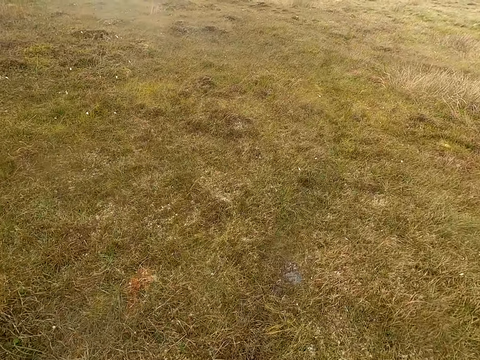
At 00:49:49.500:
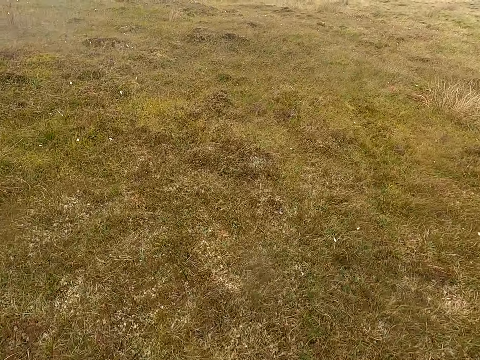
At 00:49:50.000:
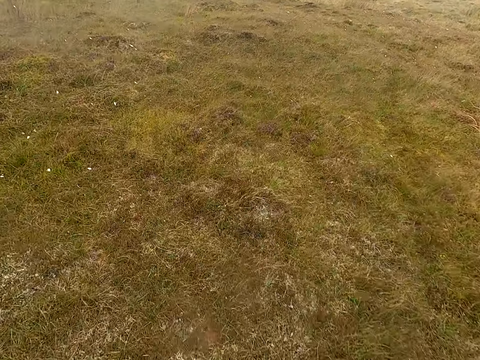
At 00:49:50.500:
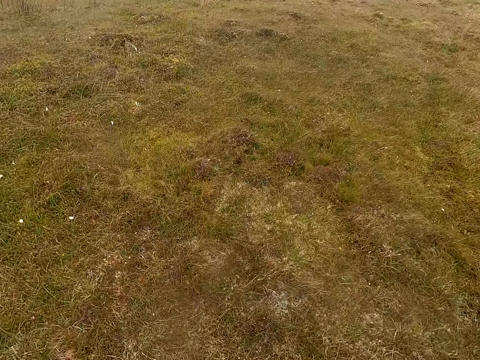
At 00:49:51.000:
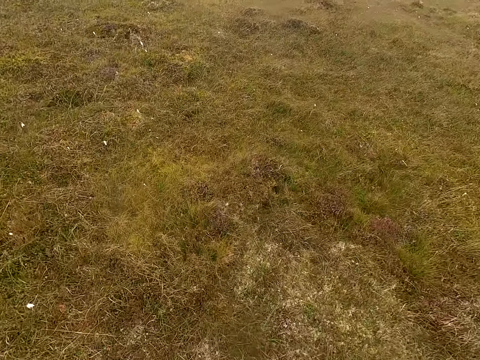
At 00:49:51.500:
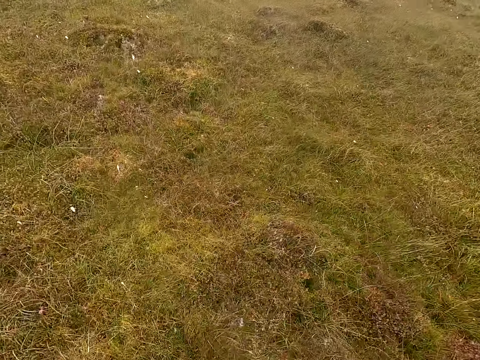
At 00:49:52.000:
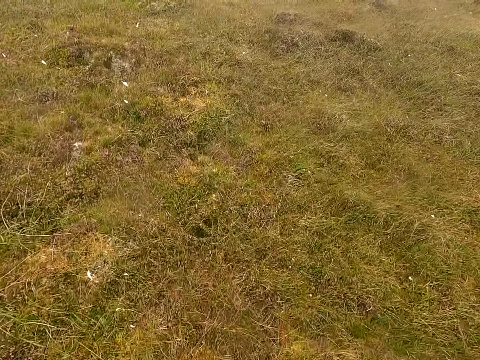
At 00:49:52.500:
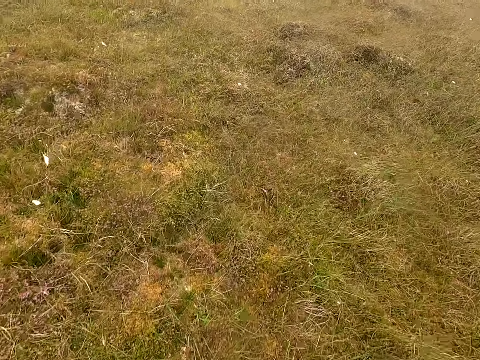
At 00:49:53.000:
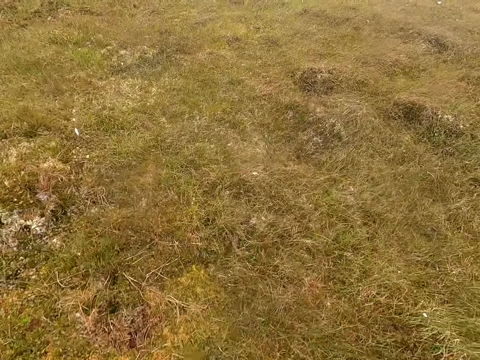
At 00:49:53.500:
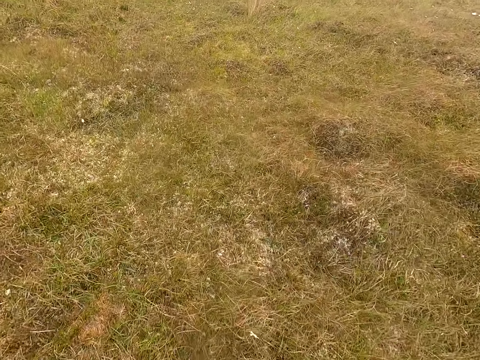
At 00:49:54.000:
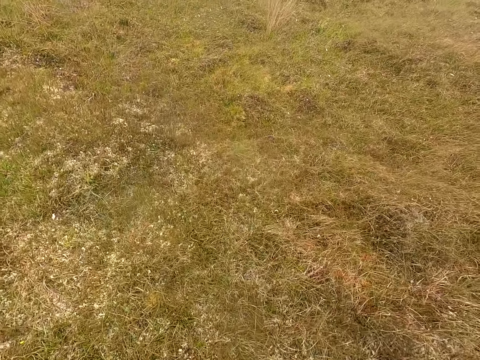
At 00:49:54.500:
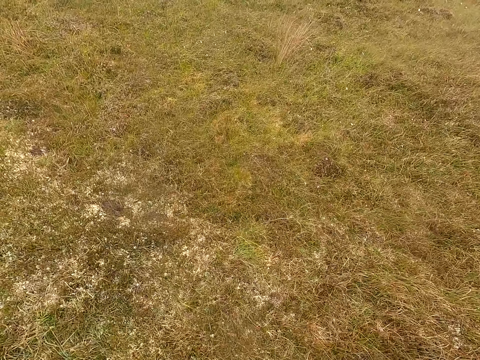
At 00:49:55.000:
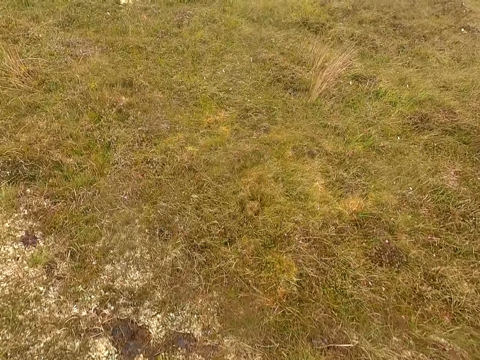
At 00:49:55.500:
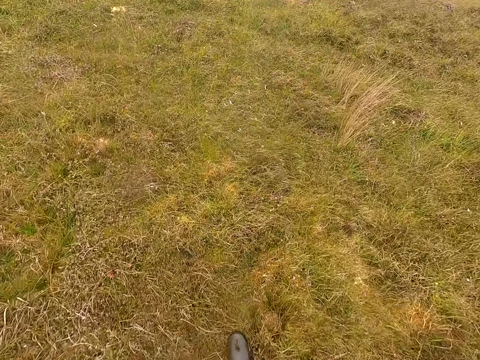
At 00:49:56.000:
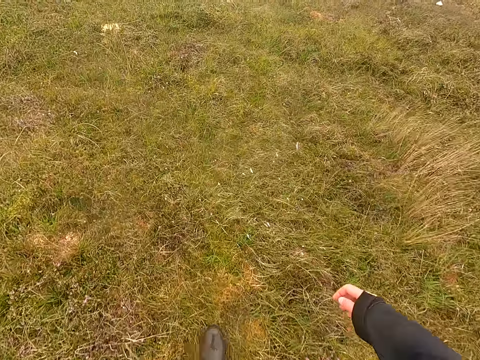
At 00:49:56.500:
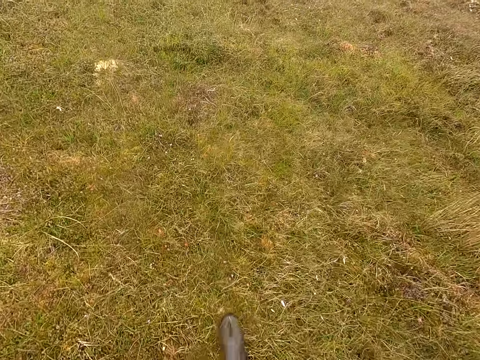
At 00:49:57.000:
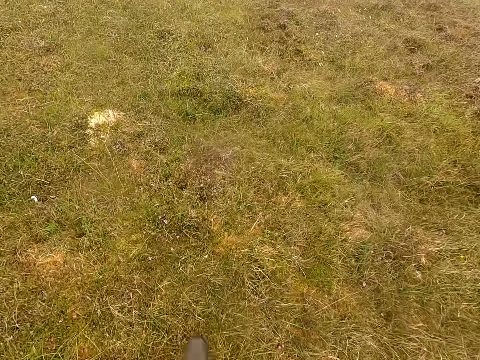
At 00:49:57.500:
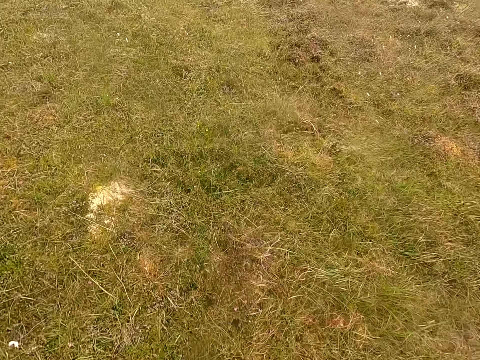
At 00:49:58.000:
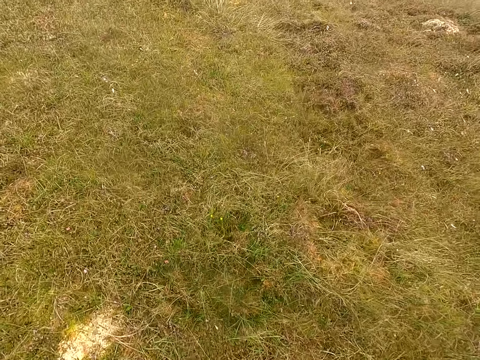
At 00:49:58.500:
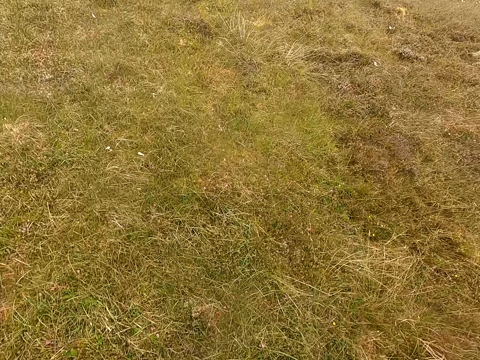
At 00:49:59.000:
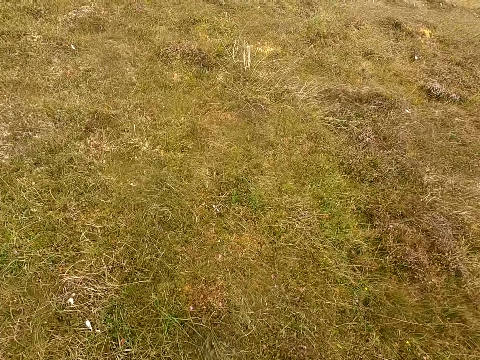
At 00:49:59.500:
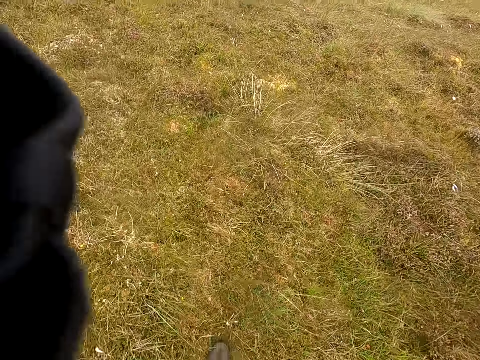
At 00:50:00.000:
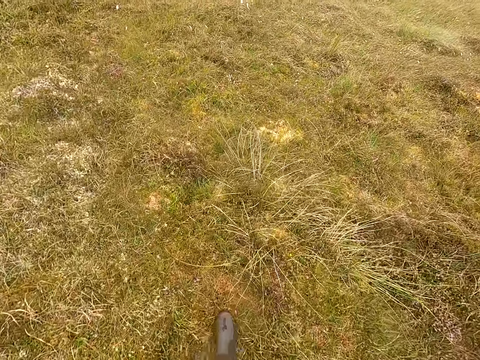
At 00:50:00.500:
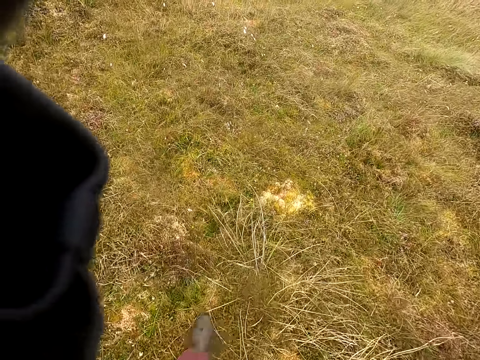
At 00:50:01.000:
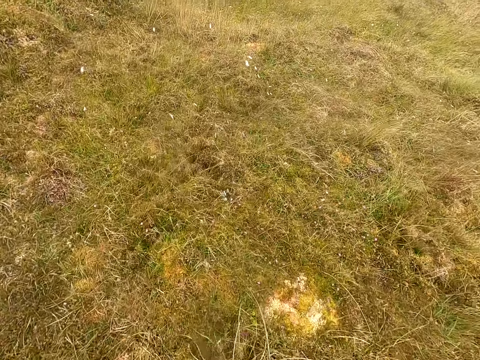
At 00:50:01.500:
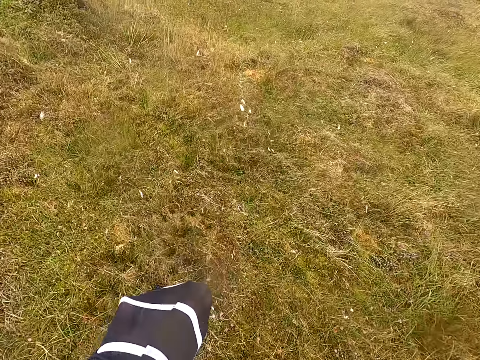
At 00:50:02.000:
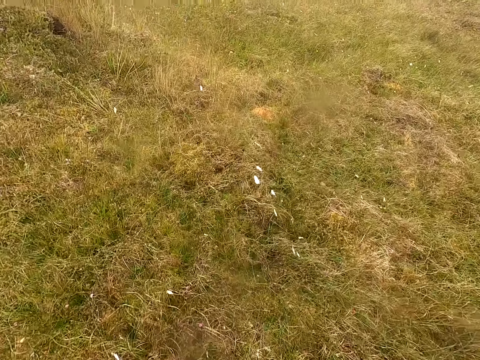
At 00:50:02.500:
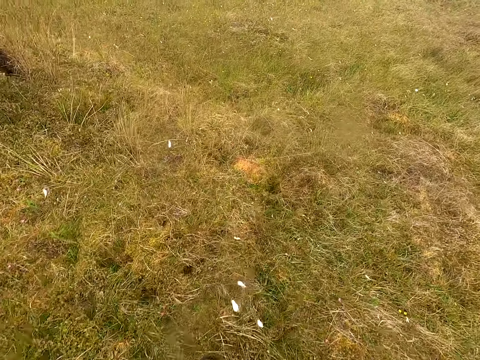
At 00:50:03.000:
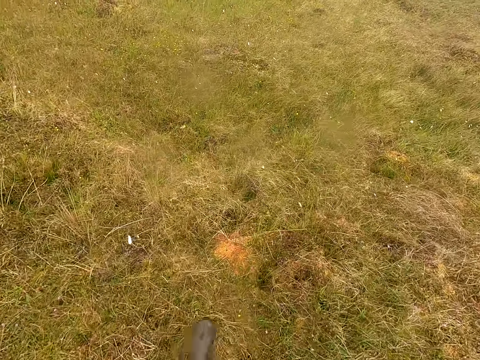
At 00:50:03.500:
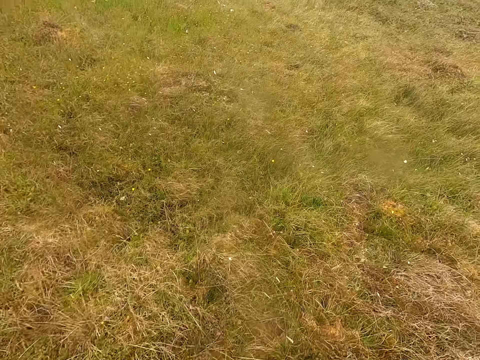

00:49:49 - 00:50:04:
The camera wearer walks and lifts the hand up.

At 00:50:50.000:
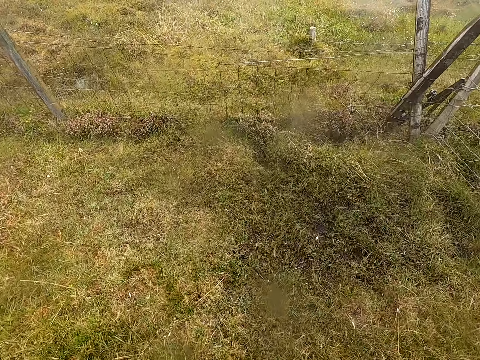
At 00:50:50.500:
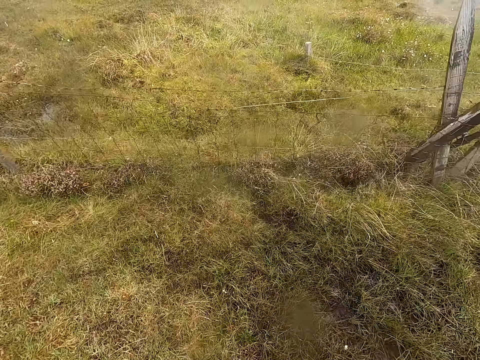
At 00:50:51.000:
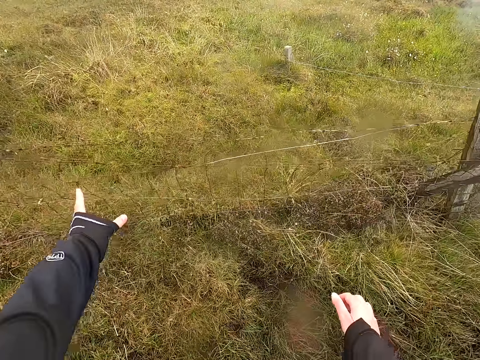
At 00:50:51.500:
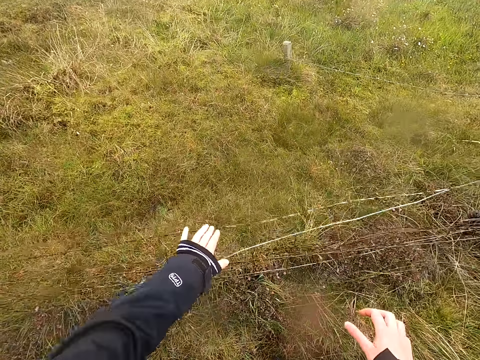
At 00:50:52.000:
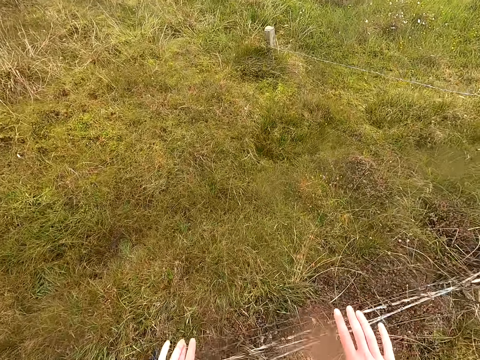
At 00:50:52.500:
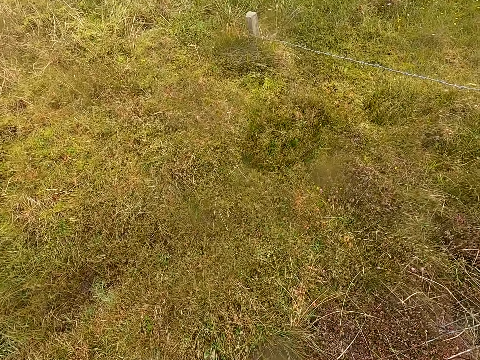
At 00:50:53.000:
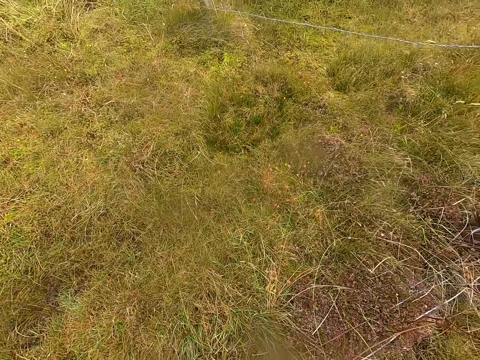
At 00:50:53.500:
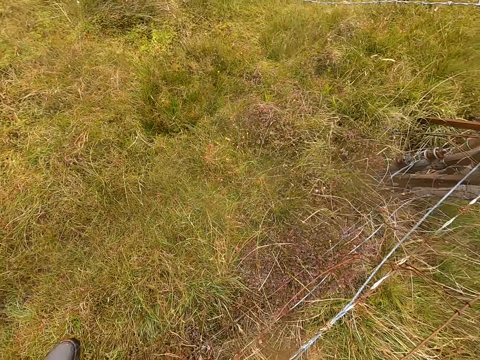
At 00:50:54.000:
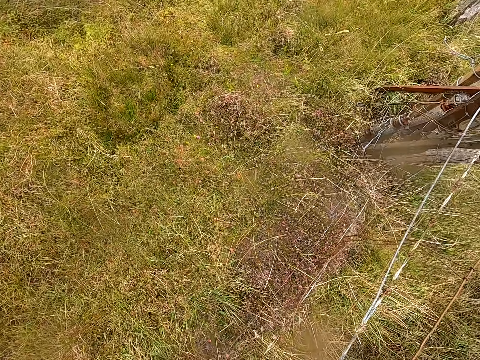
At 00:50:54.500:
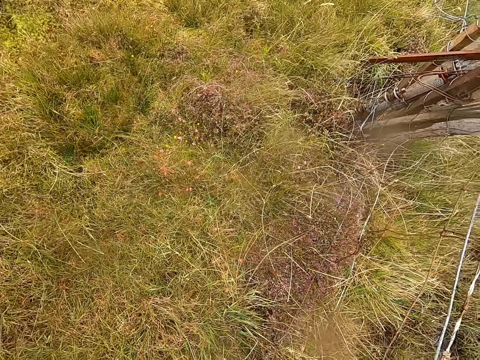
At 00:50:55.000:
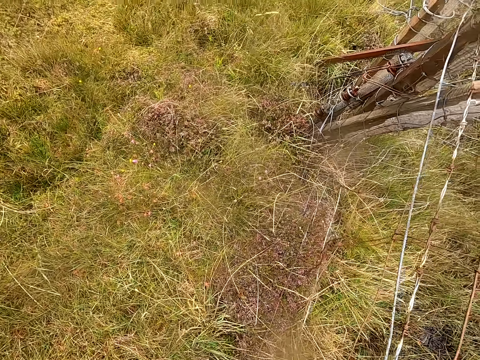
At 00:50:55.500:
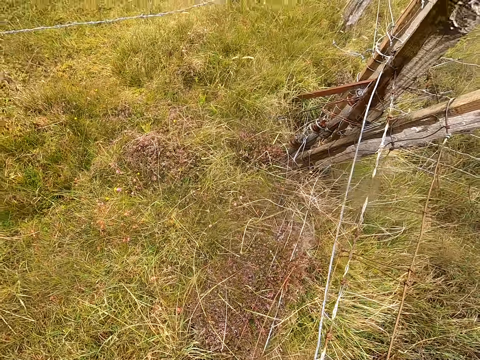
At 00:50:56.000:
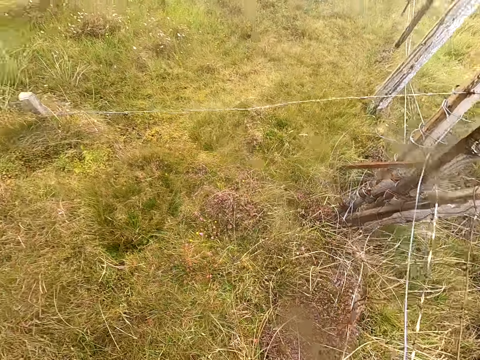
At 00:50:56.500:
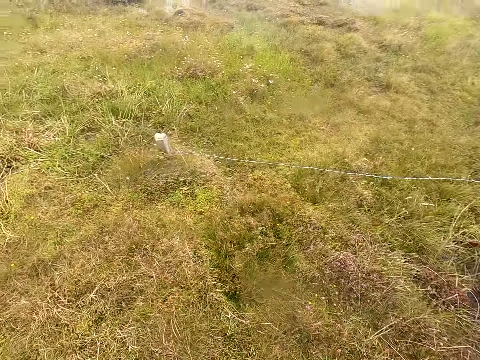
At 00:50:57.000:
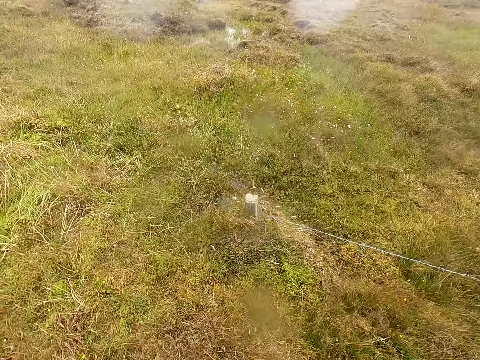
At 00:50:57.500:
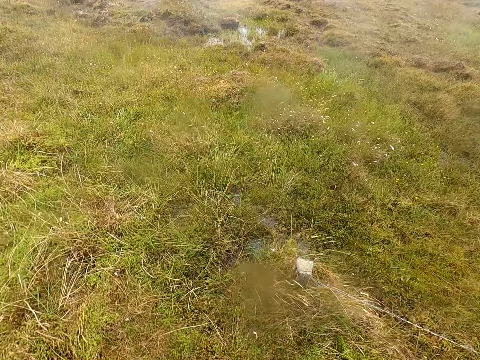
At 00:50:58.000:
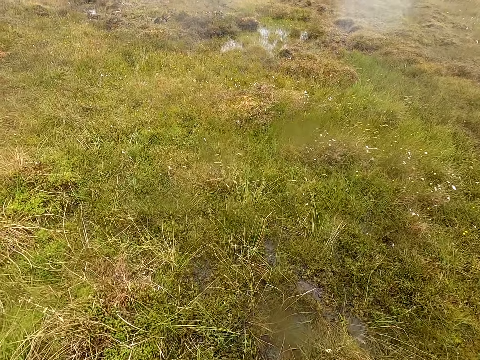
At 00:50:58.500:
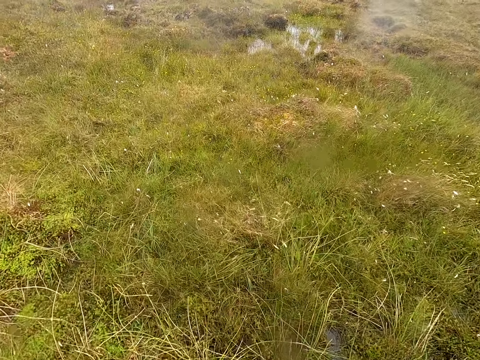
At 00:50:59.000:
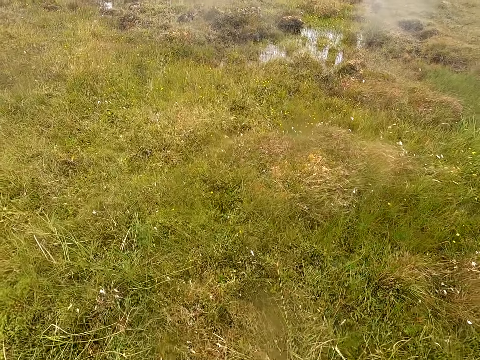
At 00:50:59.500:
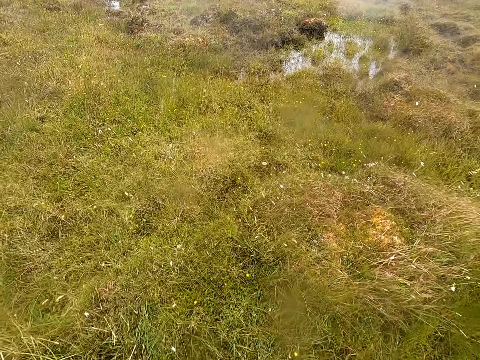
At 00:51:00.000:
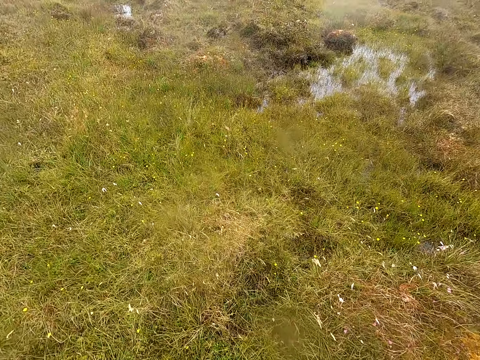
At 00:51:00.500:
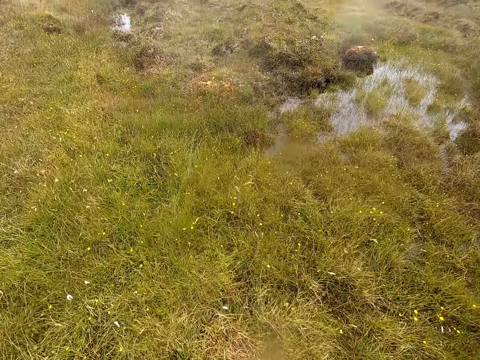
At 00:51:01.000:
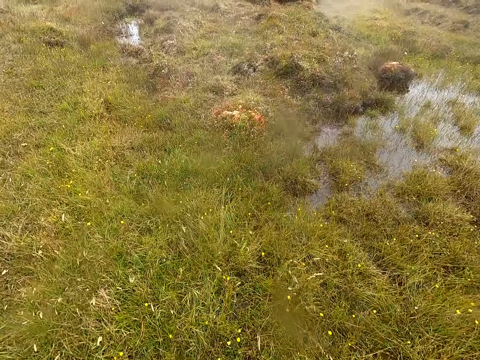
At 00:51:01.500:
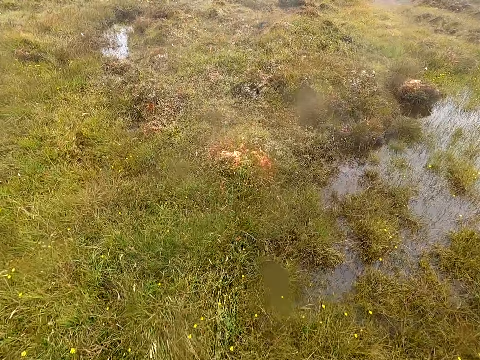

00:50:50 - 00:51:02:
The camera wearer touches the fence wire. They jump over the fence. They walk.
